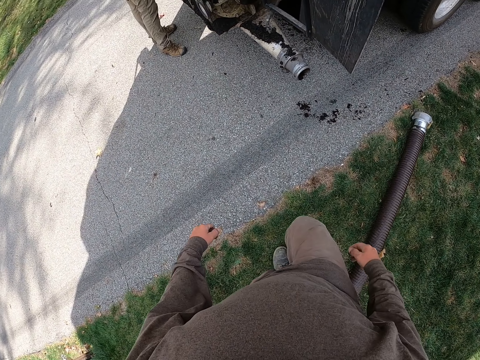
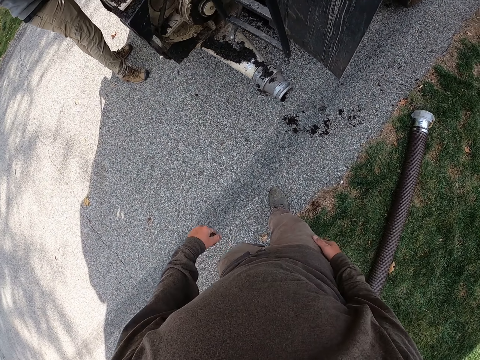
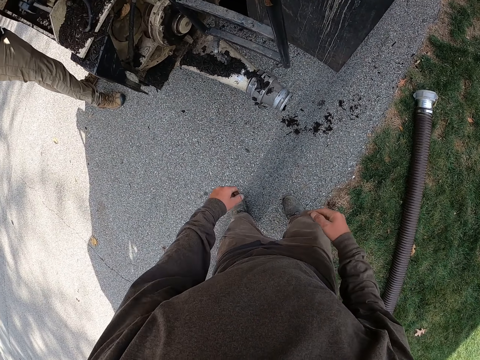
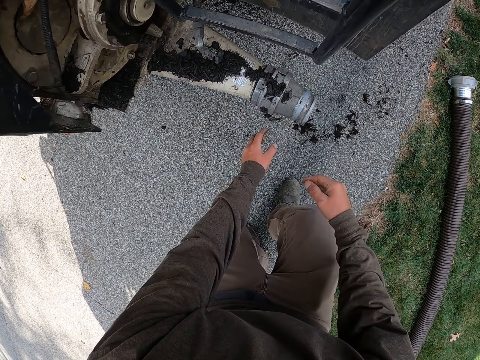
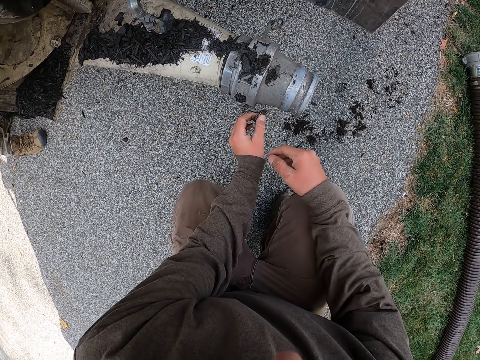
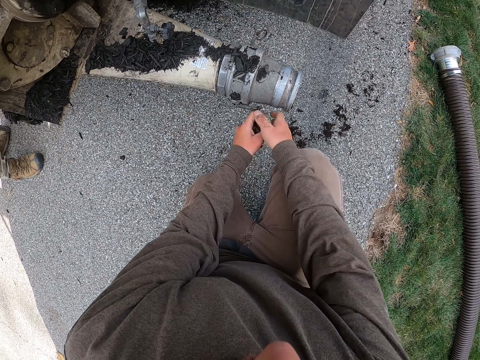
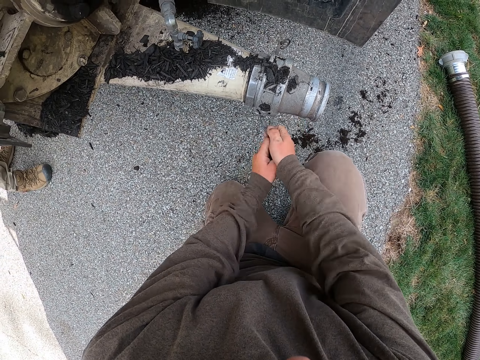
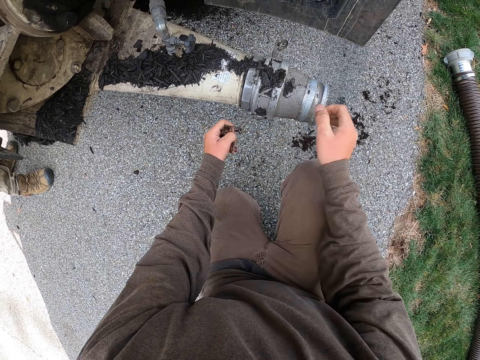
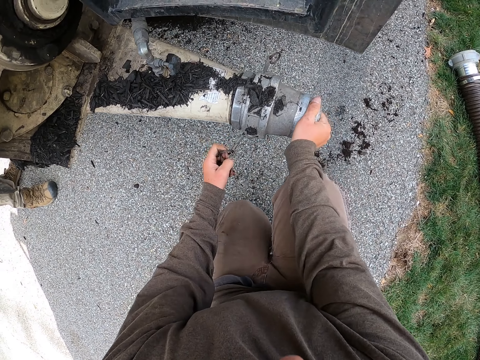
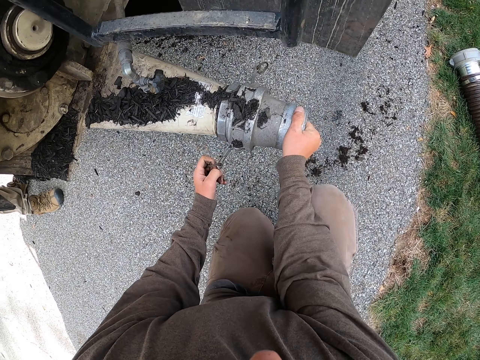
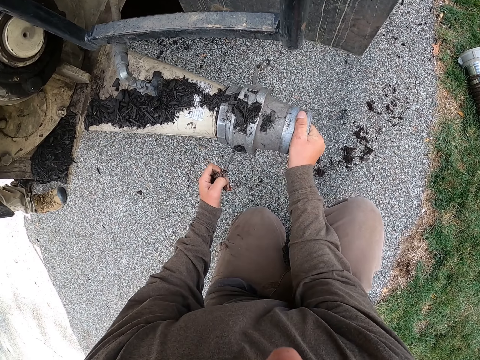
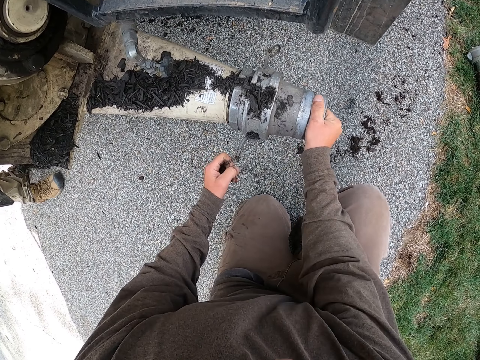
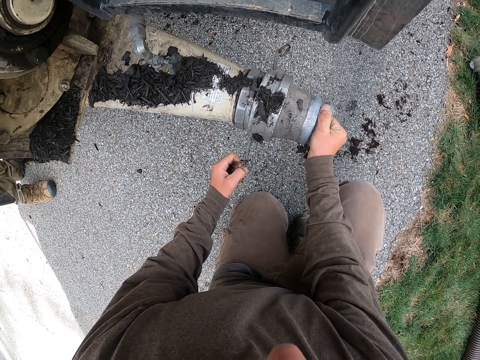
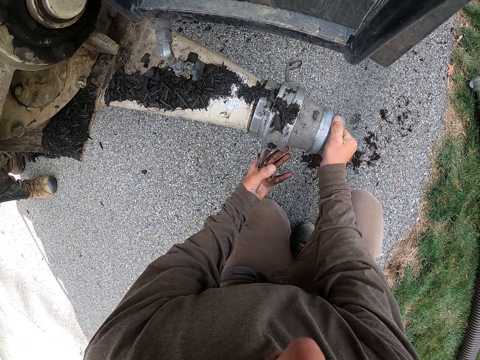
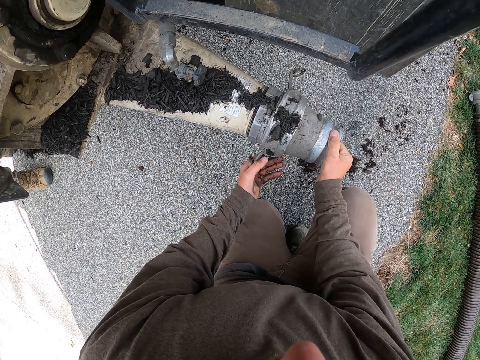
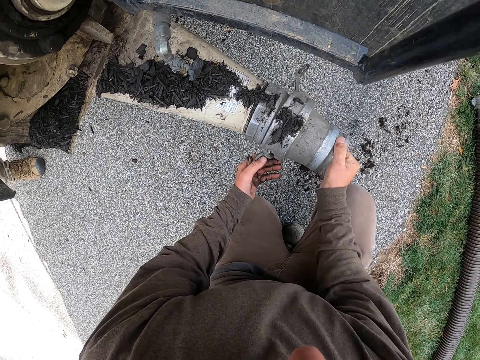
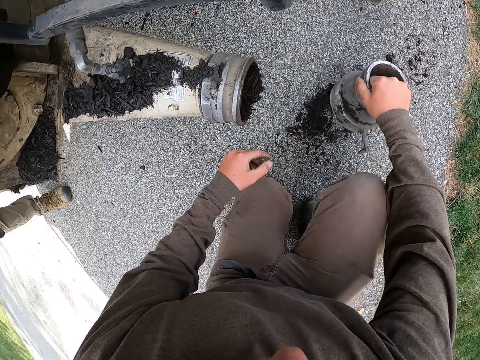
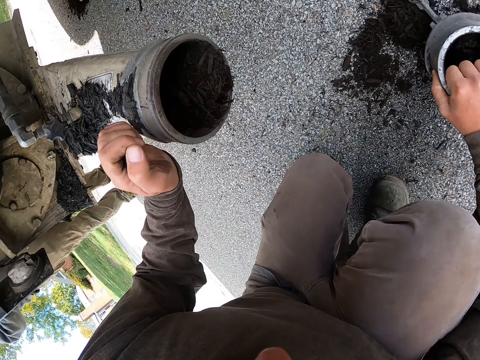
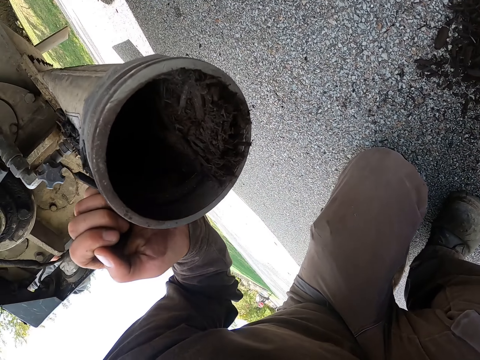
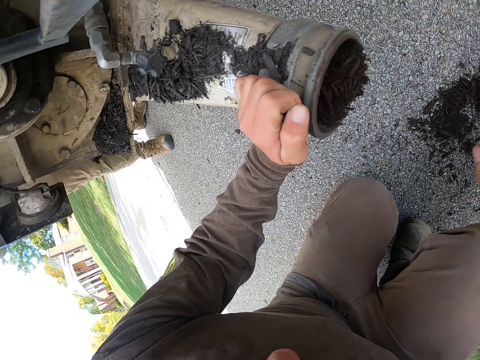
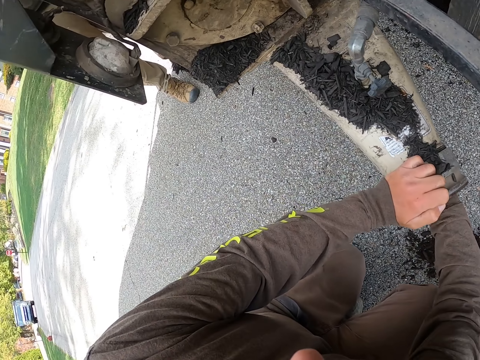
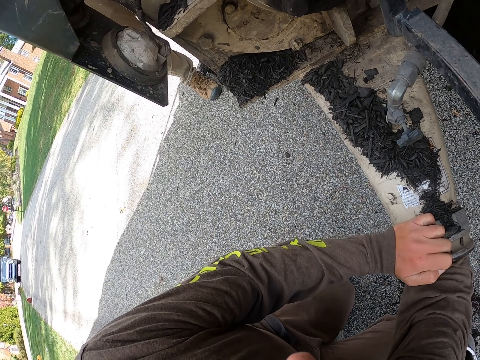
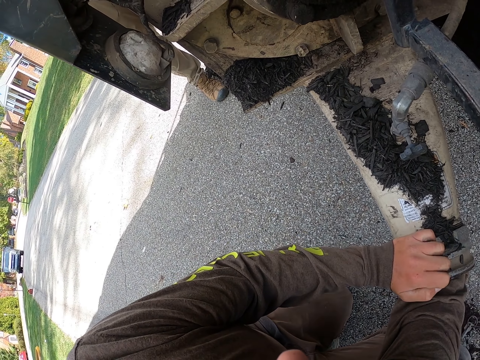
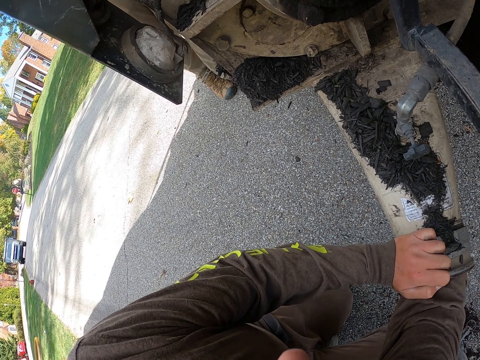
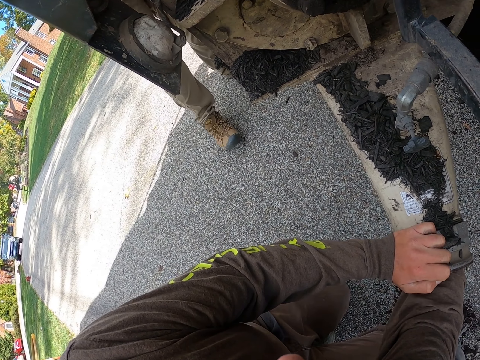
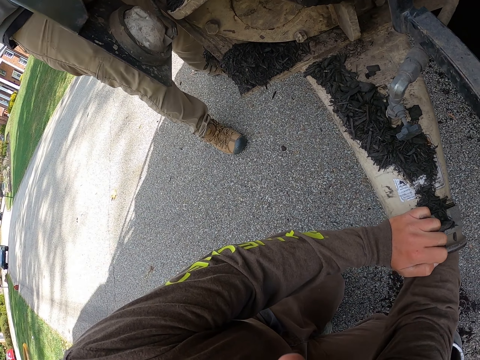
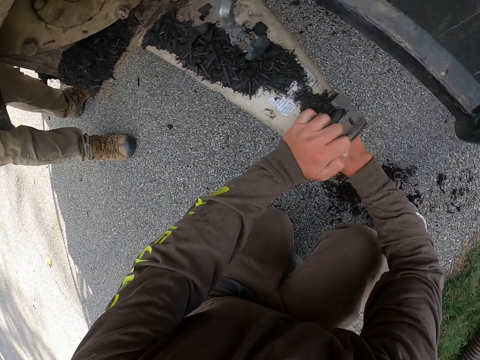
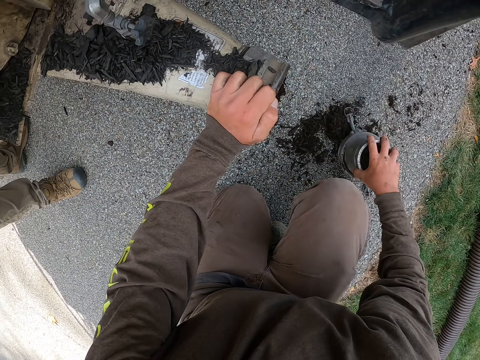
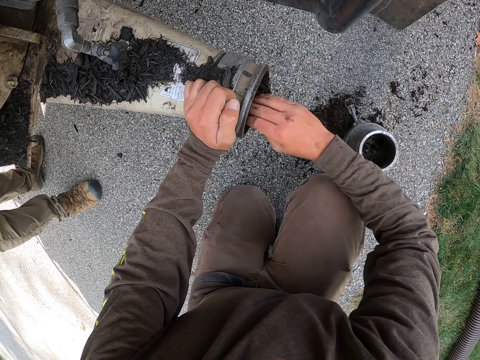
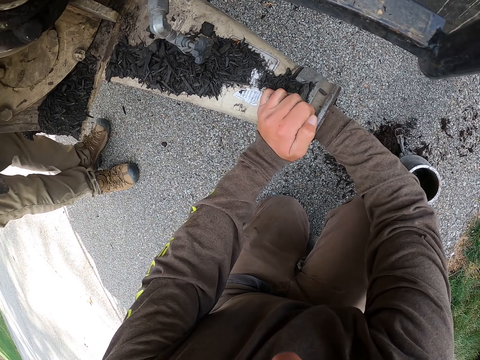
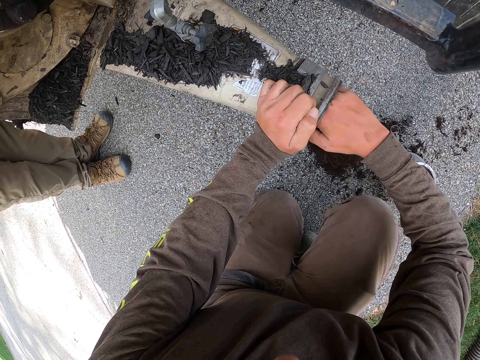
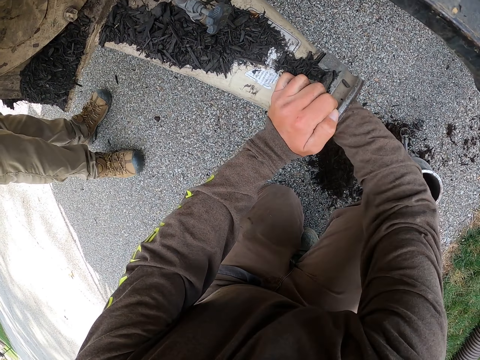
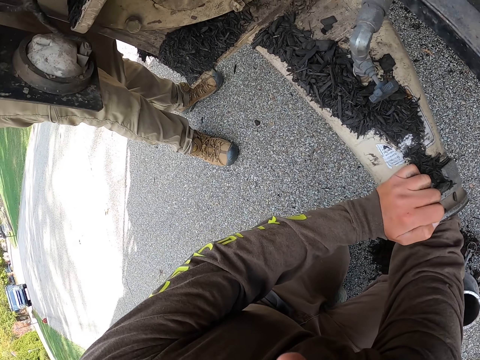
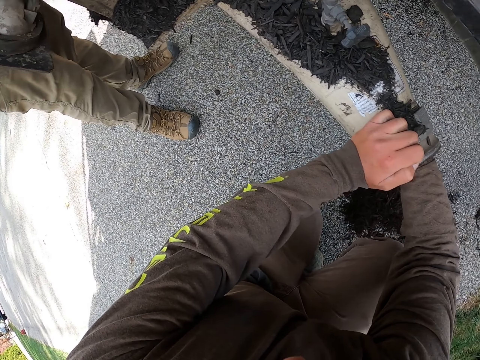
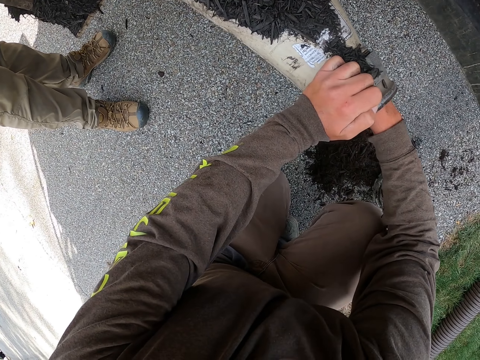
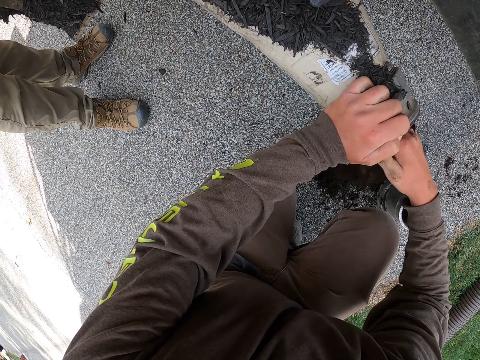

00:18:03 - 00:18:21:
The camera wearer bends. He repairs the connector. He opens the exhaust with both hands. He puts his right hand in the exhaust pipe. He removes a hand from the hole. He touches a metal. He dips a hand in the hole. He removes coal from the hole.

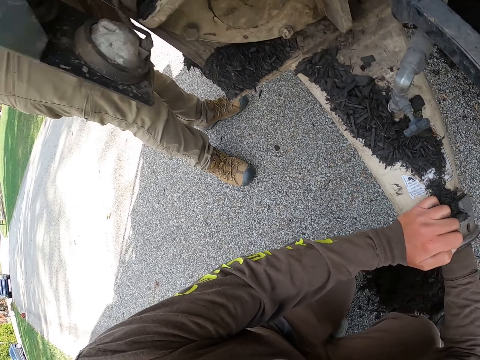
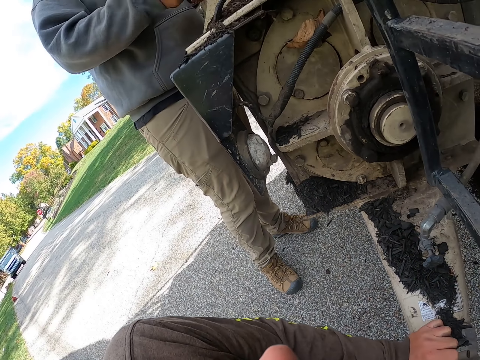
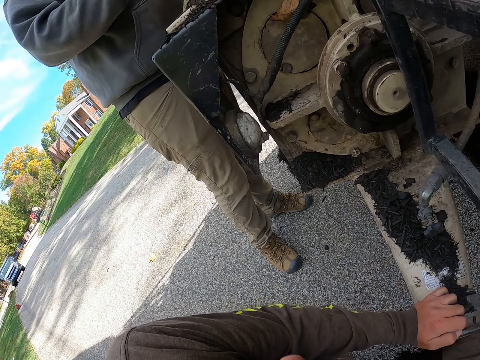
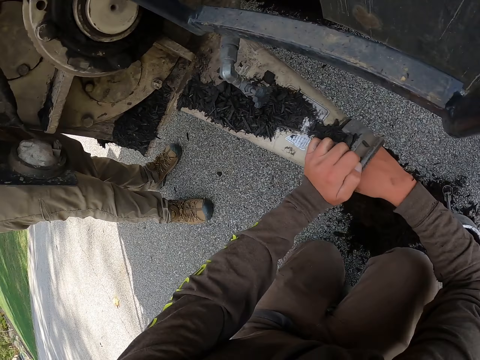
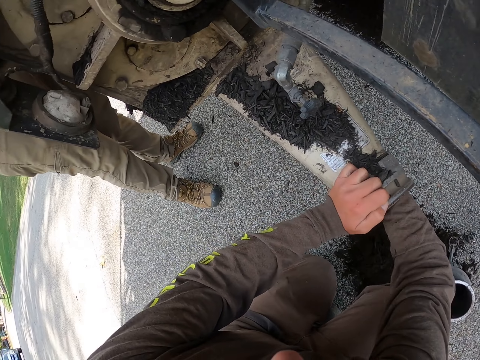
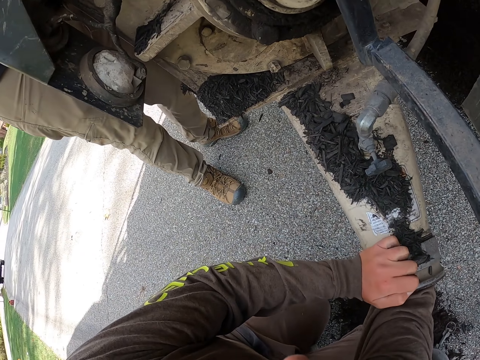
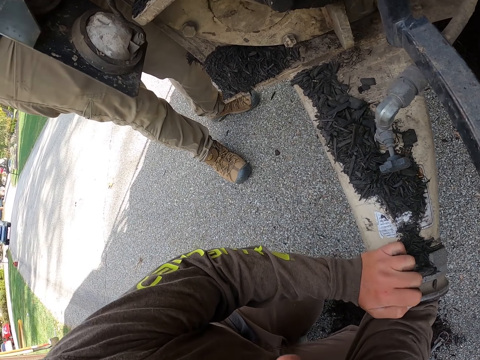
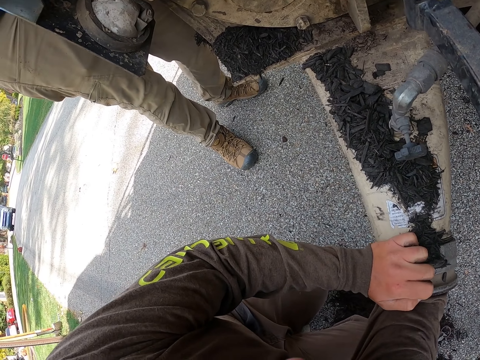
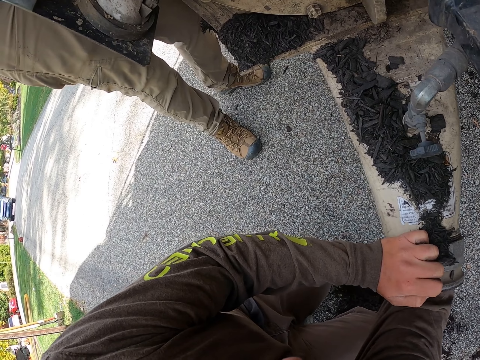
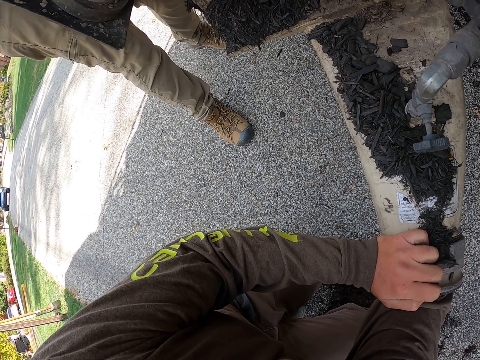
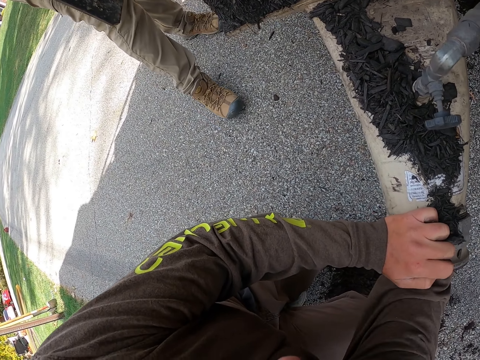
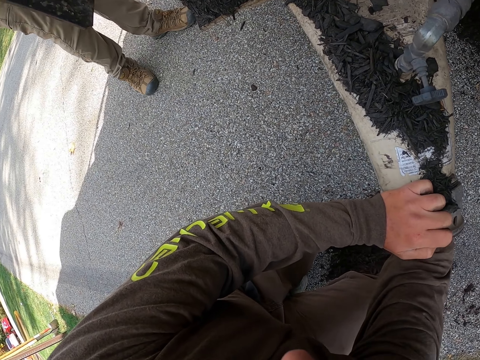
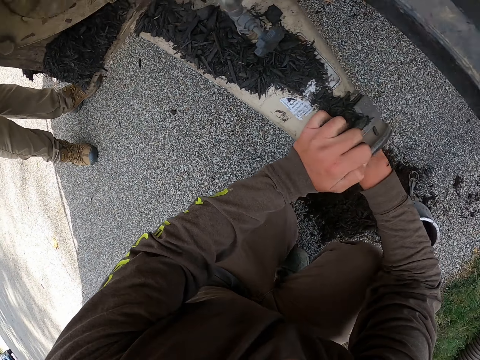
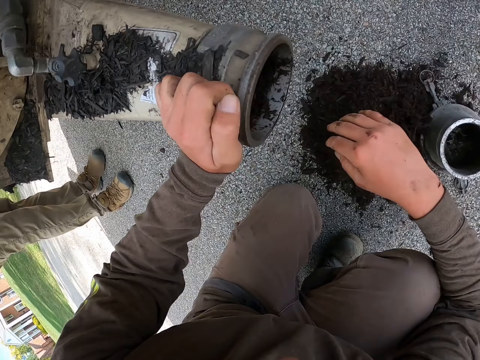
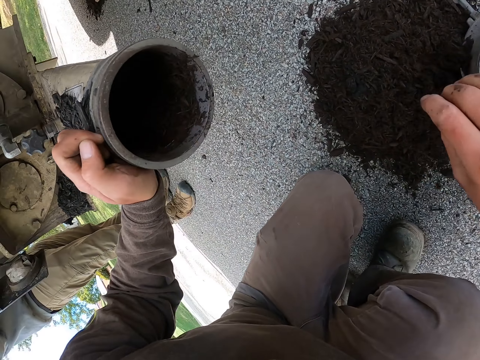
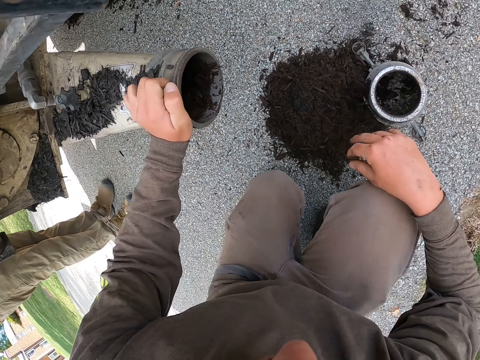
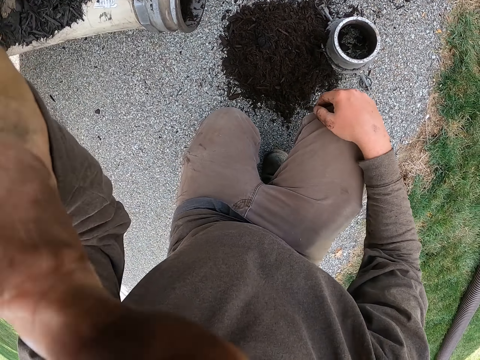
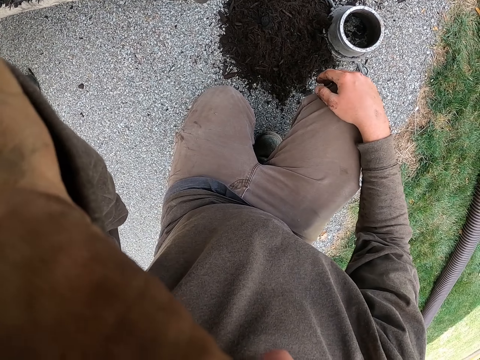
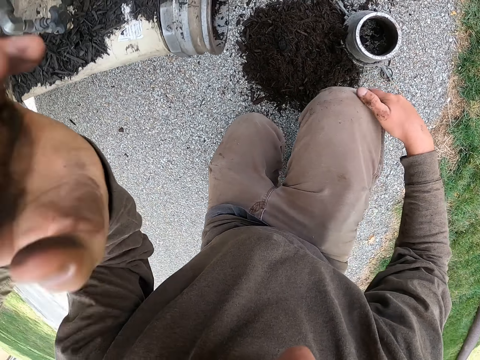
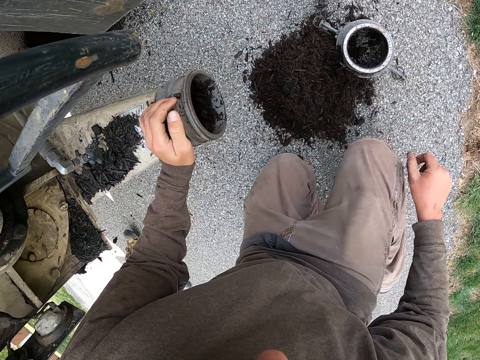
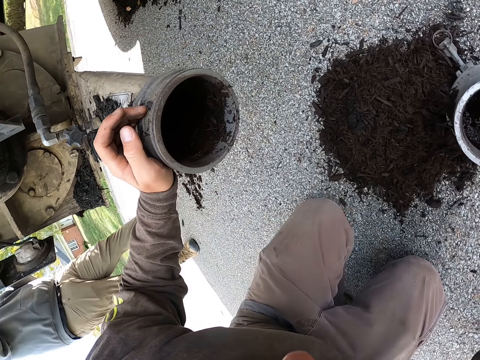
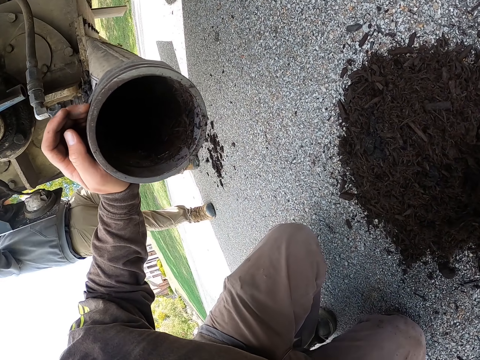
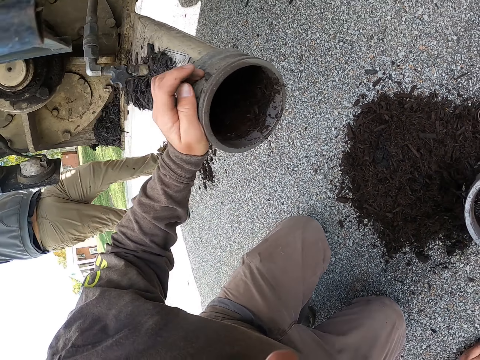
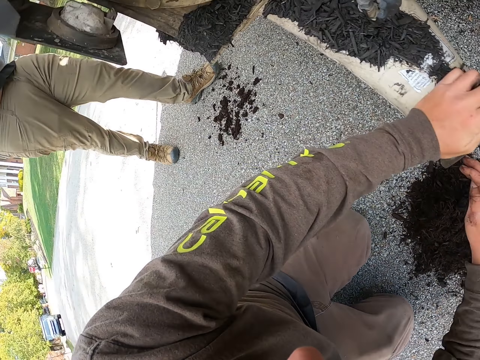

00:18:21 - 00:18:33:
The camera wearer interacts with a person. He removes coal from the hole. He puts a hand up. He aligns a camera with his hand. He removes dirt from the exhauster.
